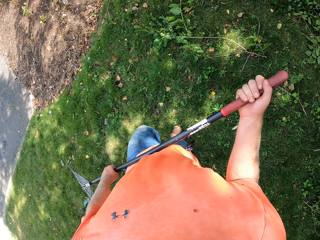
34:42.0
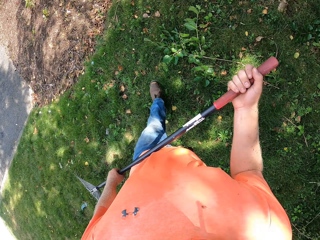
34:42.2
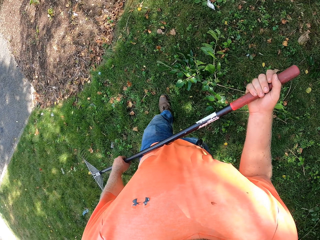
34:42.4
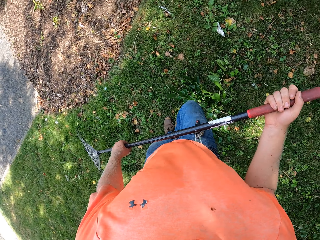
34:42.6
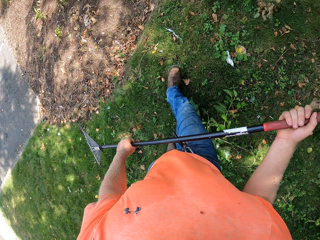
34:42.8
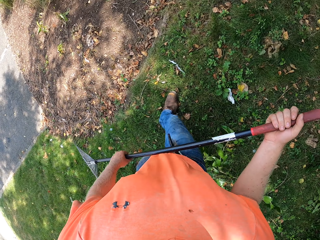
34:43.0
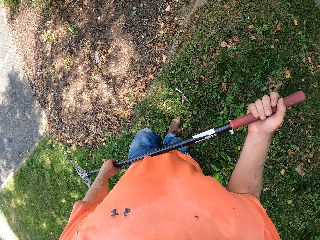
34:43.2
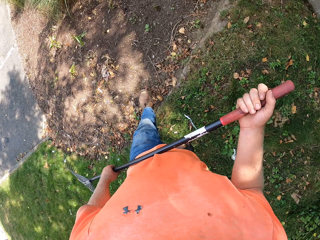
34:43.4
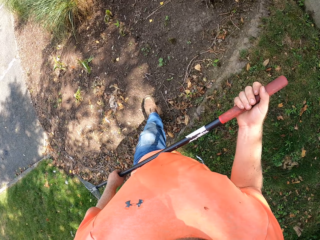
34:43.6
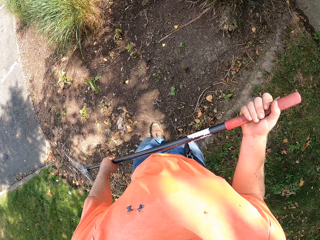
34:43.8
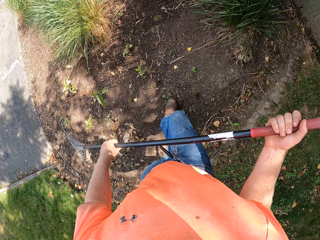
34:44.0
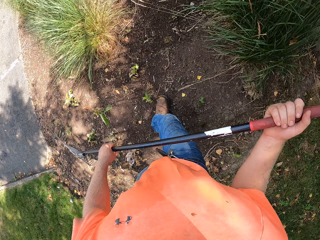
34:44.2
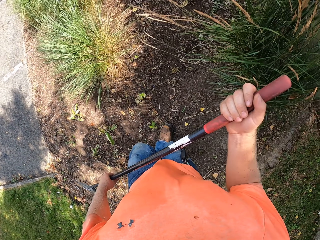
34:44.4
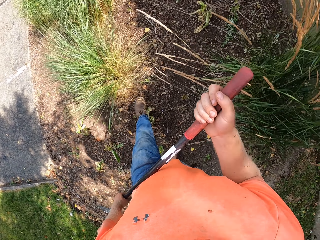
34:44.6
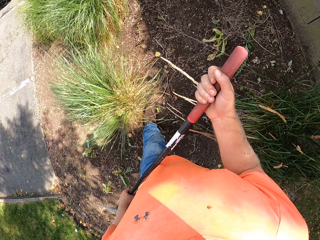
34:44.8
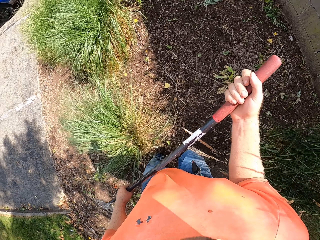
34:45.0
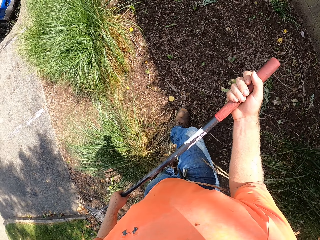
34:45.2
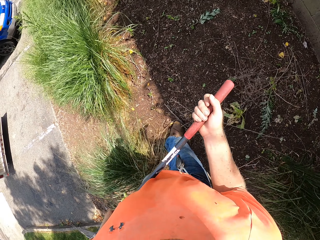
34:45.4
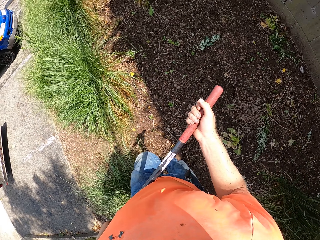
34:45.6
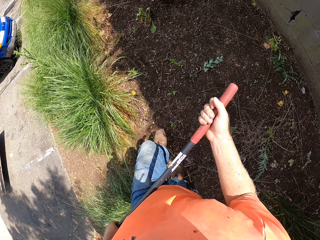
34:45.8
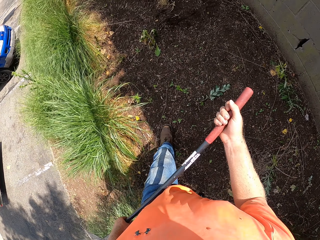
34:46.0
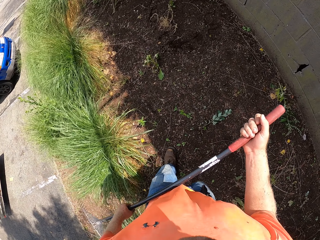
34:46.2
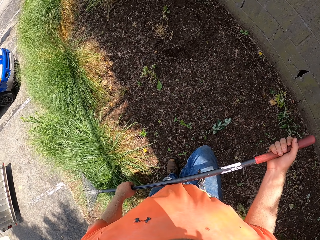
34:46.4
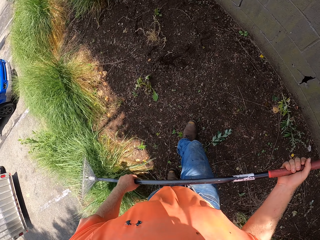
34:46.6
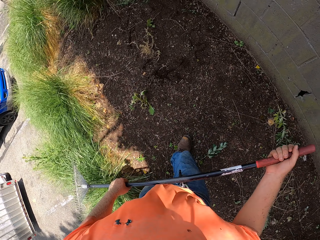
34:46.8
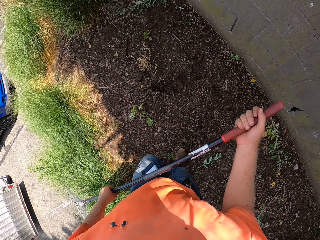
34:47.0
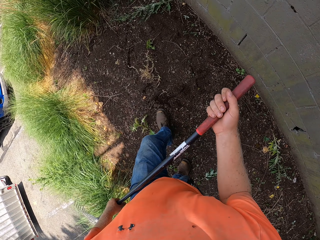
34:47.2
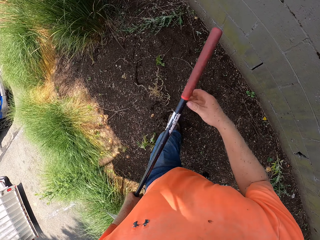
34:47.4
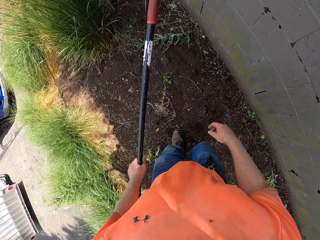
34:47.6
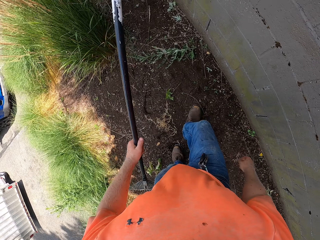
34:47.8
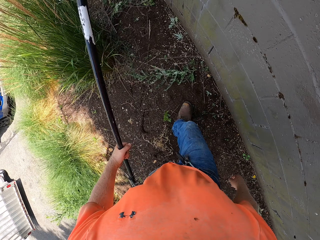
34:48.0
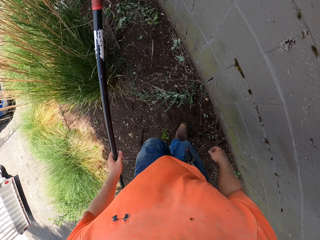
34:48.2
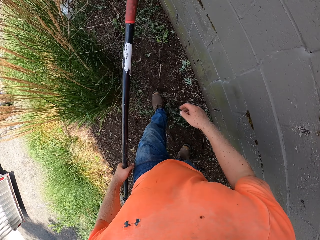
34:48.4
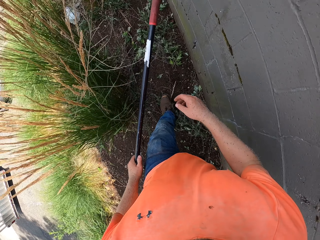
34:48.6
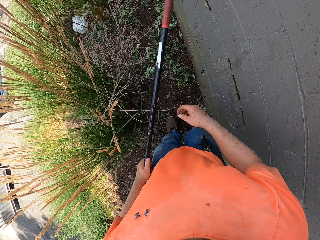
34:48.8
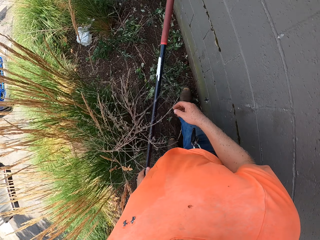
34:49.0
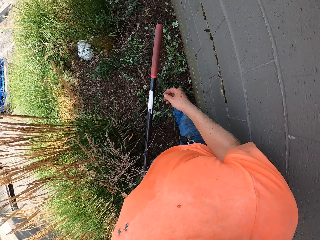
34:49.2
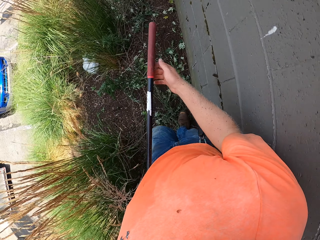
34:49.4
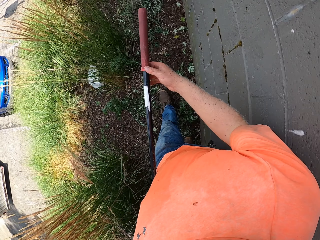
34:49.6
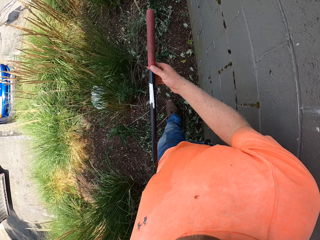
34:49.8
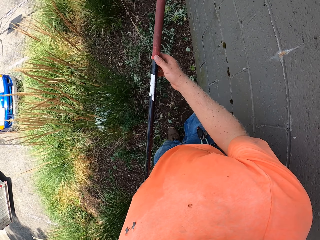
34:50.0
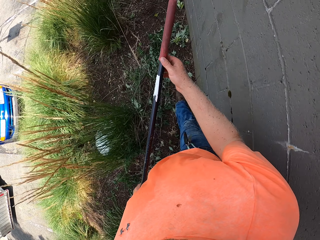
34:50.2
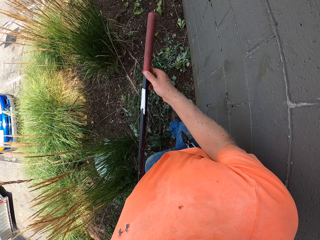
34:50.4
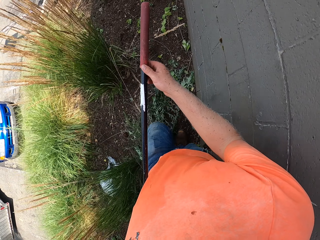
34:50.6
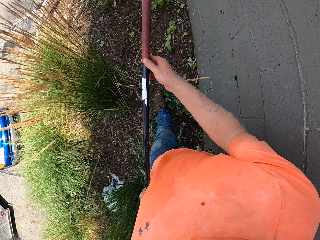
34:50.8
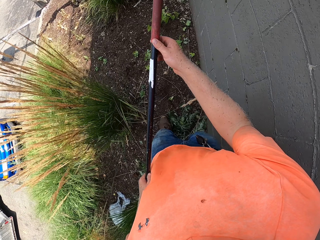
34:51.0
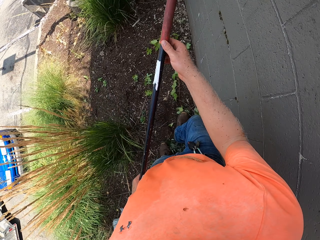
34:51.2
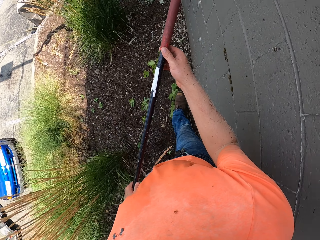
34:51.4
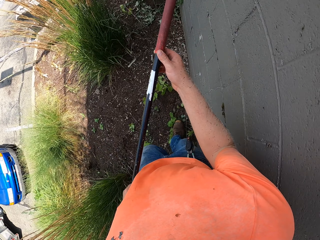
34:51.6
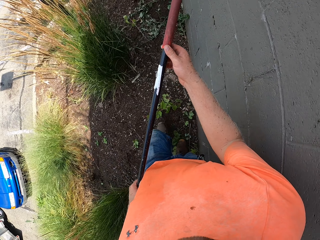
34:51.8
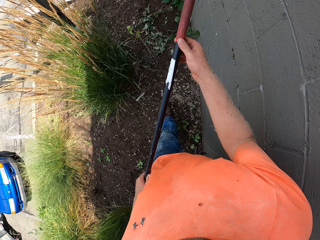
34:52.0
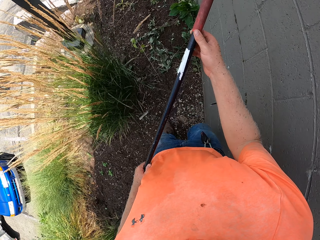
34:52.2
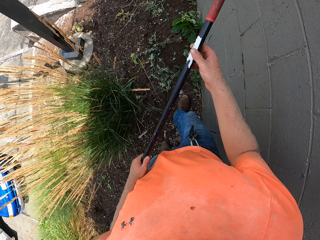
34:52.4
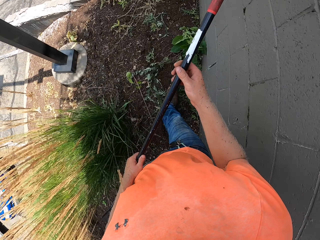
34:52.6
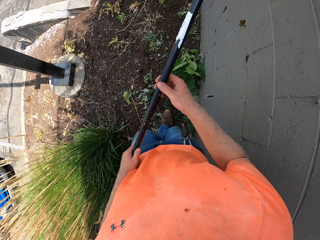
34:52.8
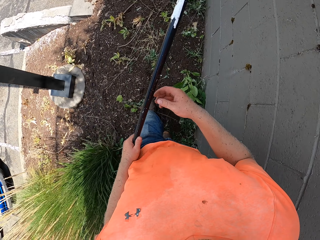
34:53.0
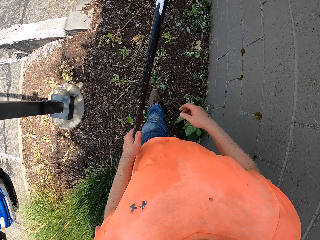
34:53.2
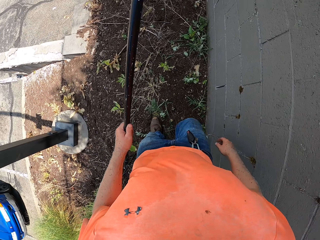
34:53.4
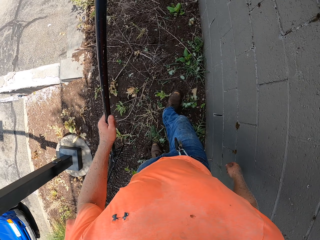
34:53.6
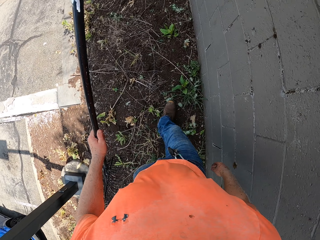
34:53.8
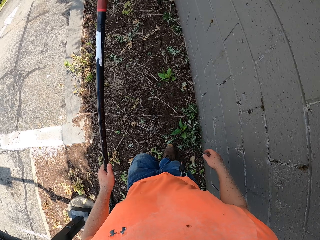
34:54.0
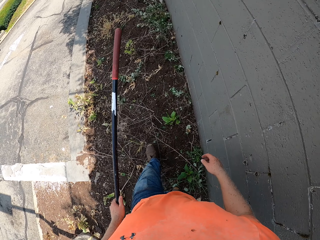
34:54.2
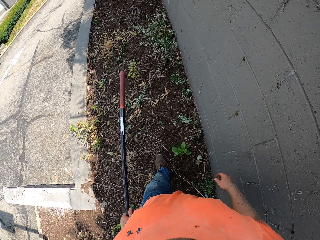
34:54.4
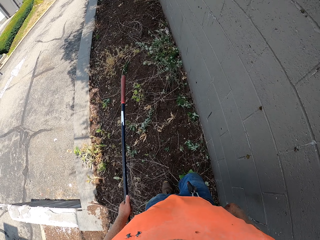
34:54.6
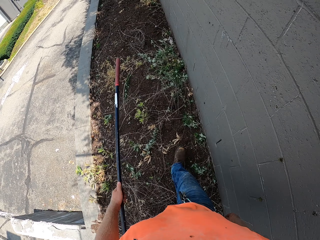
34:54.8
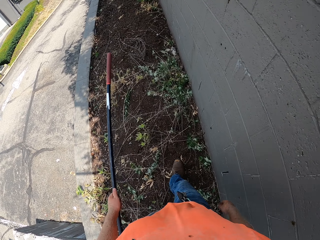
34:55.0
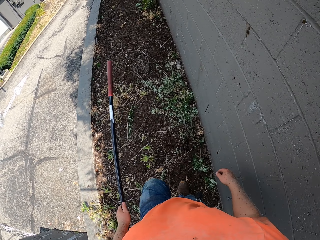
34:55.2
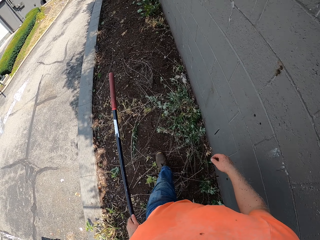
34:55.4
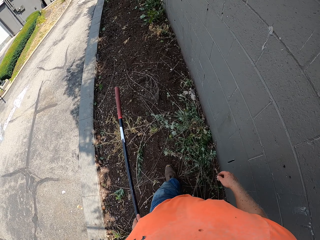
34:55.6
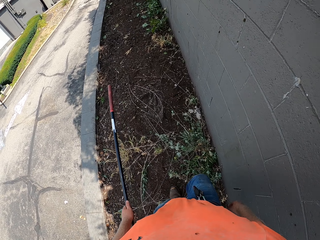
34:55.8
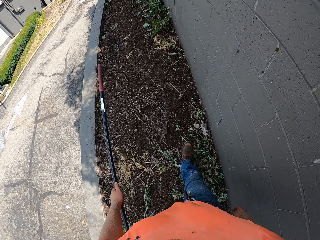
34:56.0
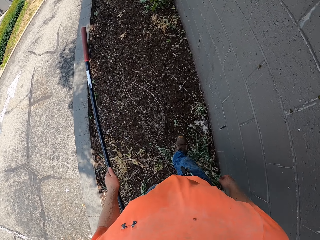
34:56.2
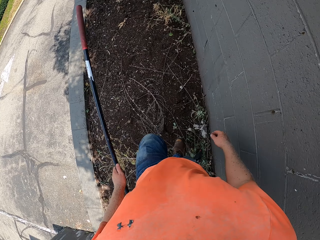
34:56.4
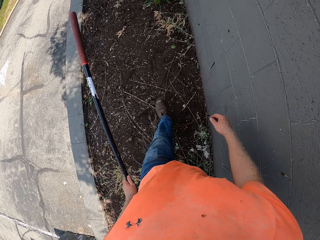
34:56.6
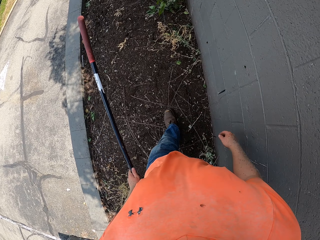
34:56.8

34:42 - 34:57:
The camera wearer walks on the garden. They remove the right hand on the rake. They hold the rake with the right hand. They slide the rake on the right hand.

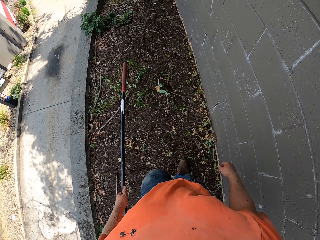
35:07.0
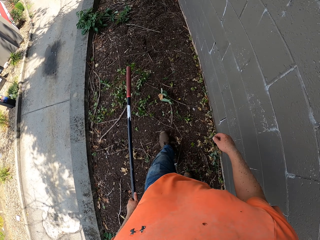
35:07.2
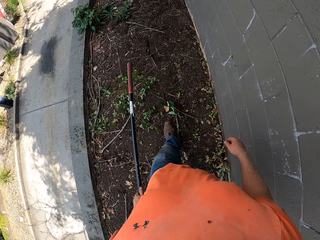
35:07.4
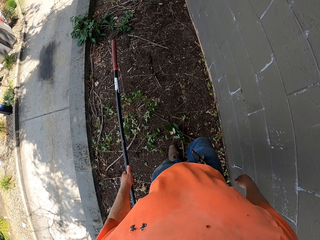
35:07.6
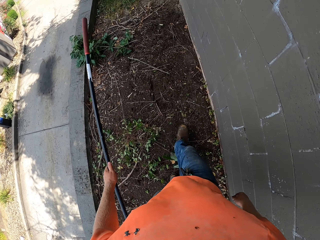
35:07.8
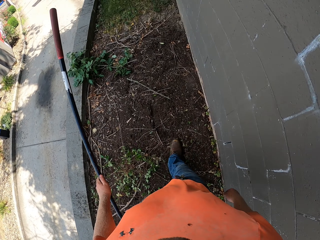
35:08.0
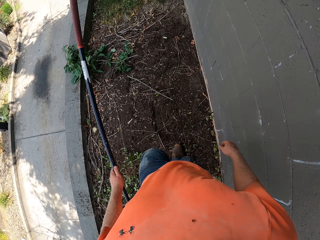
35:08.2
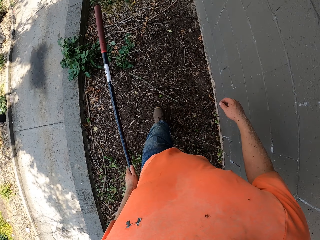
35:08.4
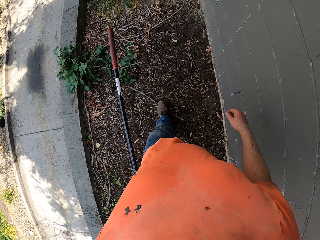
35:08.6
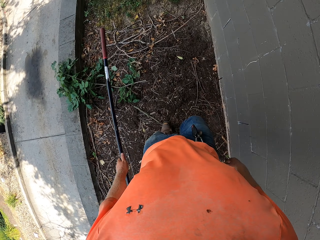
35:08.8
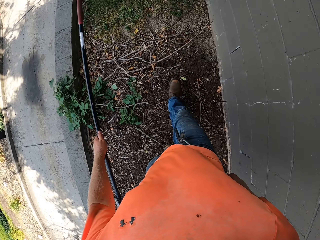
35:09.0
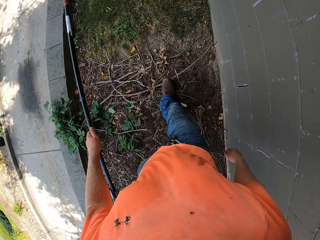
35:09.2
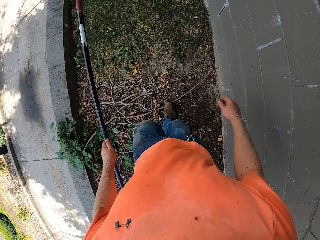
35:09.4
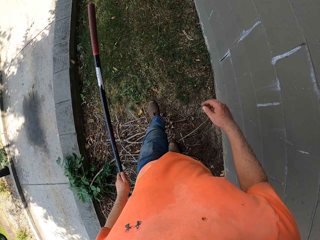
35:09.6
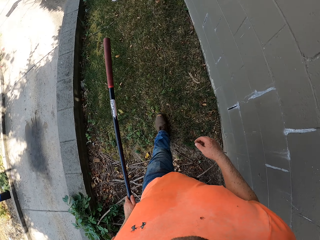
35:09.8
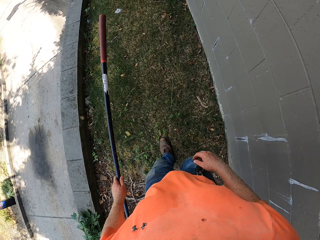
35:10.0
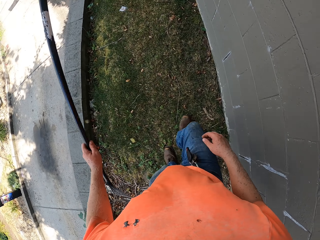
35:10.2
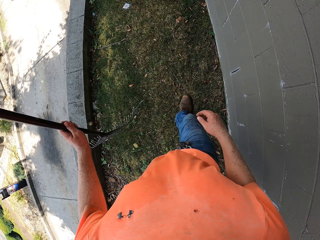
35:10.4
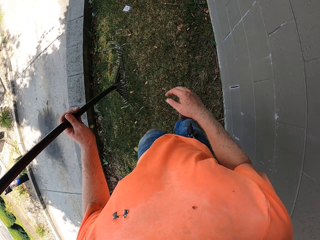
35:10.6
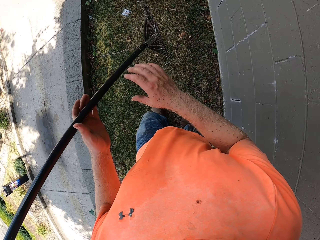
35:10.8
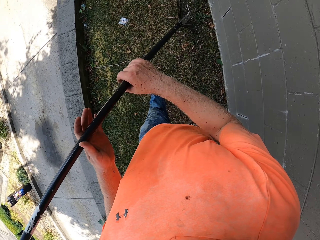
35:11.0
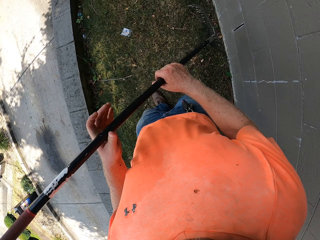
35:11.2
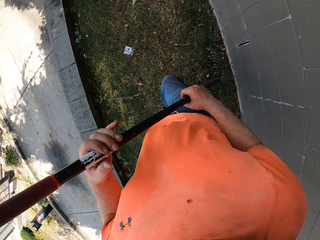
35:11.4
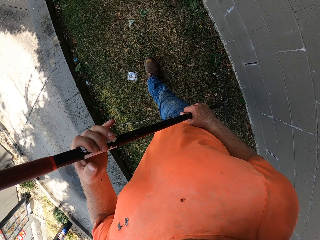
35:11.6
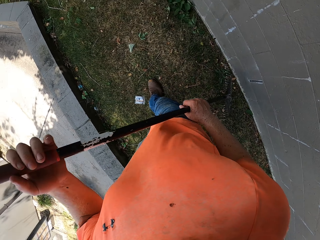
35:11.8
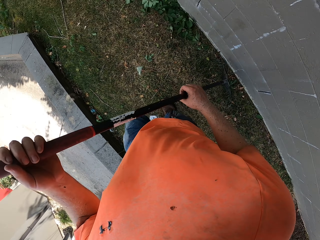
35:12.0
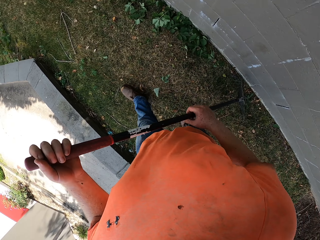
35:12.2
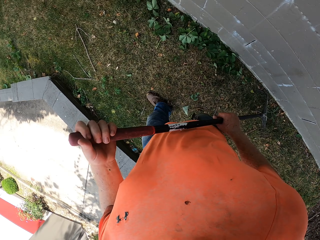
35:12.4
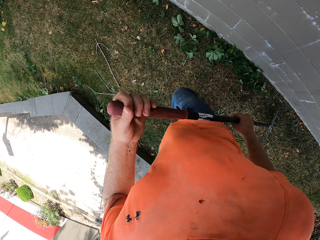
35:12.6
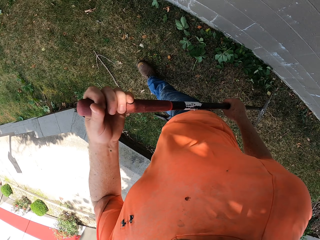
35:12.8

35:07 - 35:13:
The camera wearer holds the rake with the right hand and collects the leaves.
